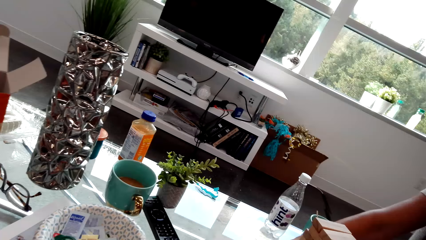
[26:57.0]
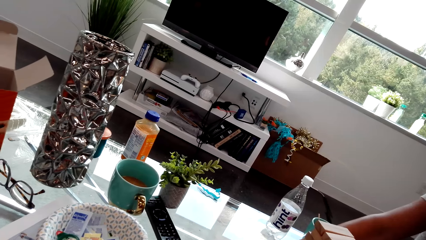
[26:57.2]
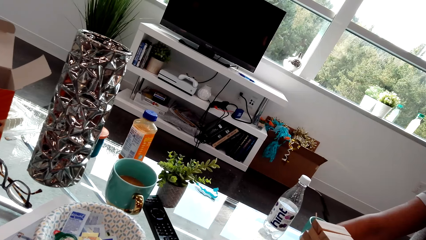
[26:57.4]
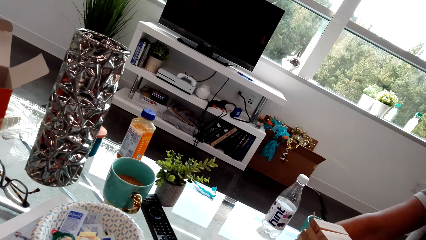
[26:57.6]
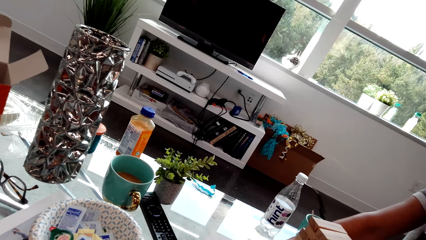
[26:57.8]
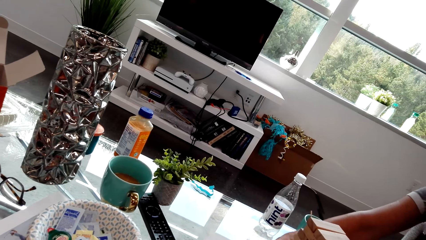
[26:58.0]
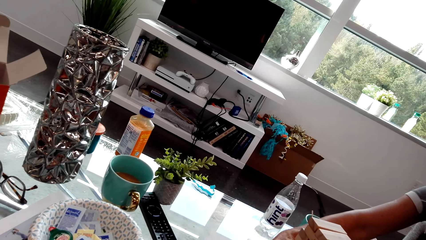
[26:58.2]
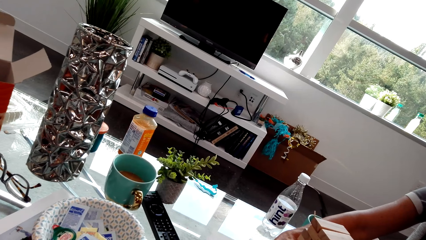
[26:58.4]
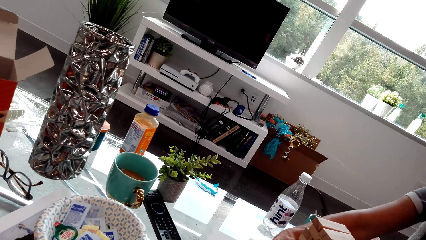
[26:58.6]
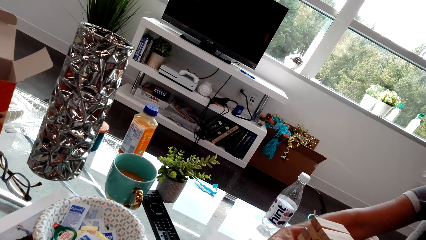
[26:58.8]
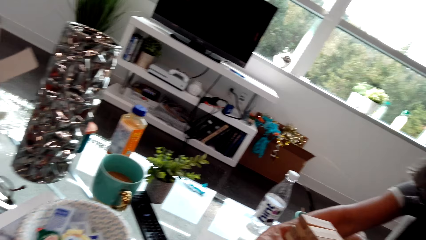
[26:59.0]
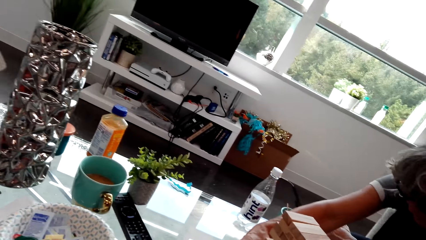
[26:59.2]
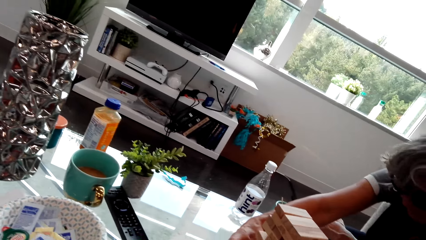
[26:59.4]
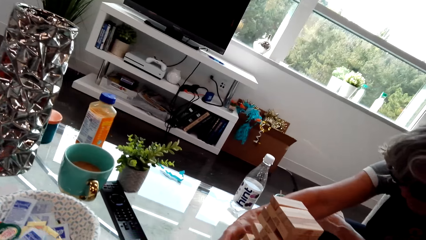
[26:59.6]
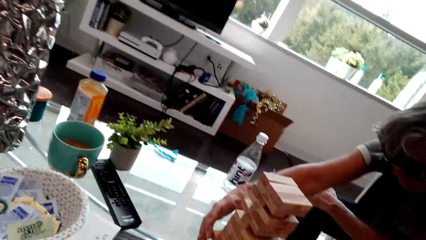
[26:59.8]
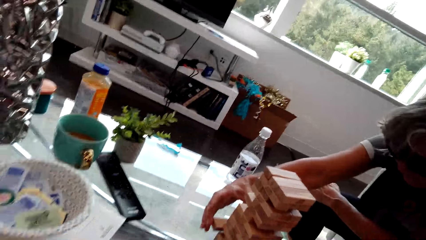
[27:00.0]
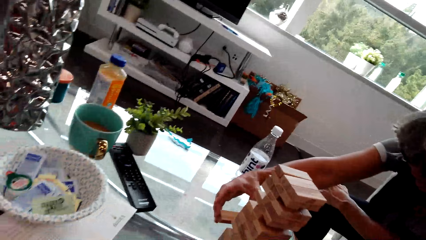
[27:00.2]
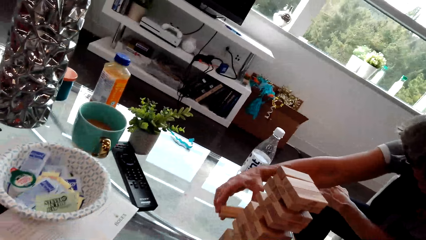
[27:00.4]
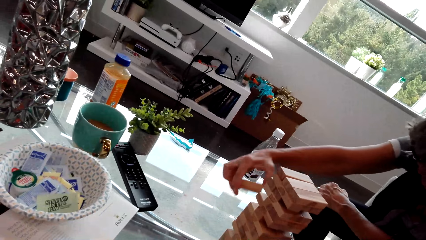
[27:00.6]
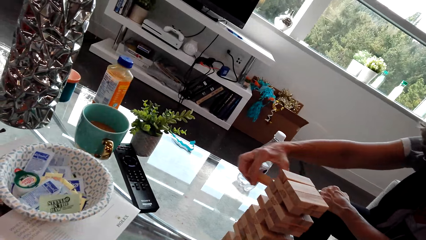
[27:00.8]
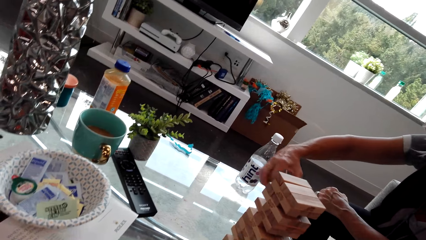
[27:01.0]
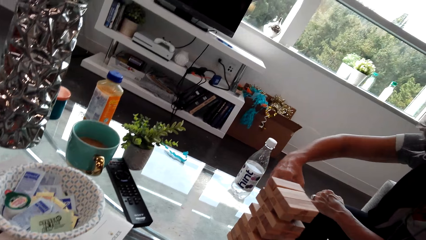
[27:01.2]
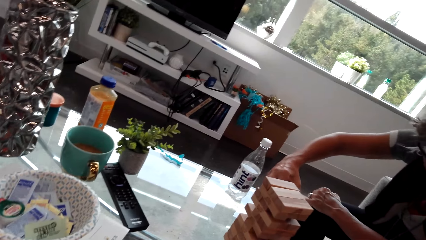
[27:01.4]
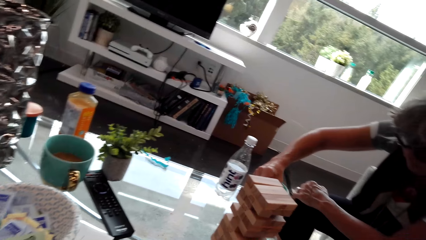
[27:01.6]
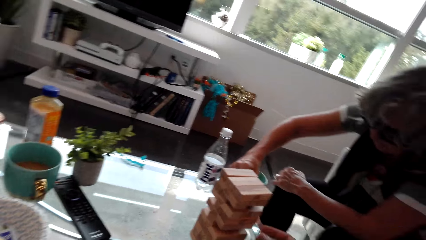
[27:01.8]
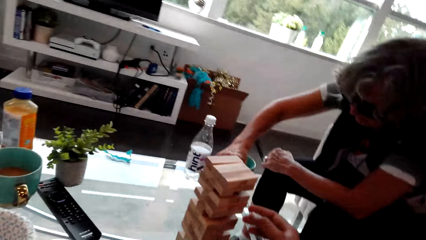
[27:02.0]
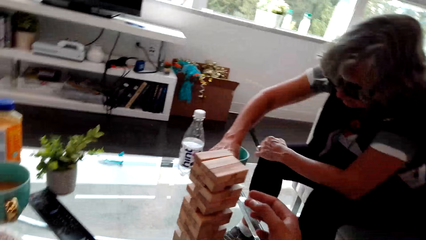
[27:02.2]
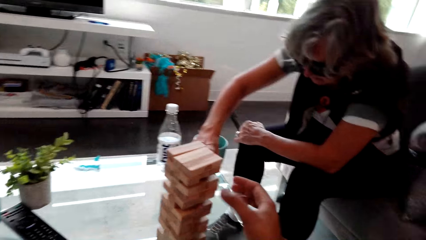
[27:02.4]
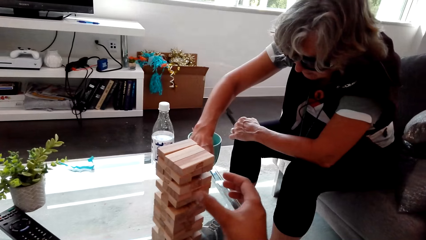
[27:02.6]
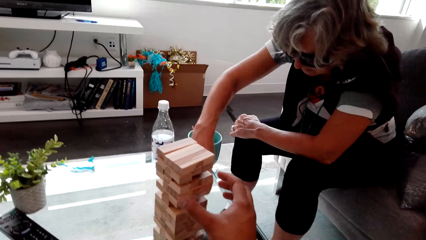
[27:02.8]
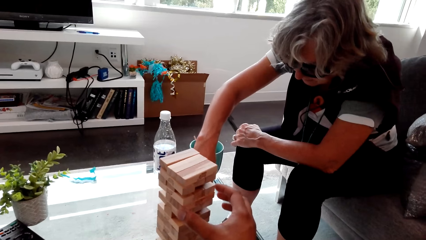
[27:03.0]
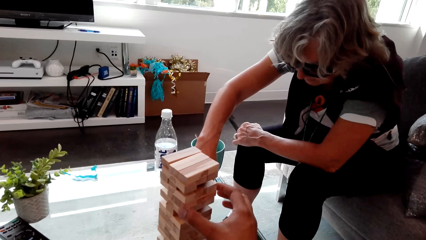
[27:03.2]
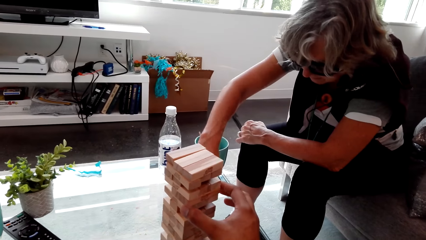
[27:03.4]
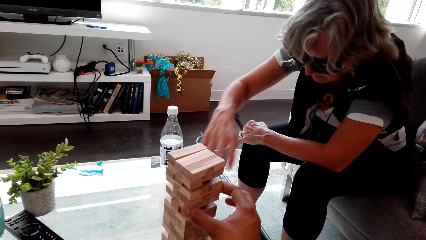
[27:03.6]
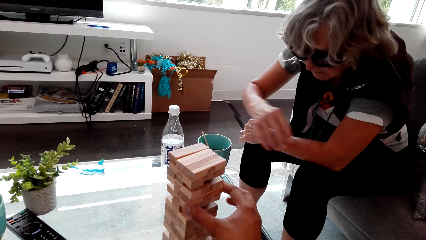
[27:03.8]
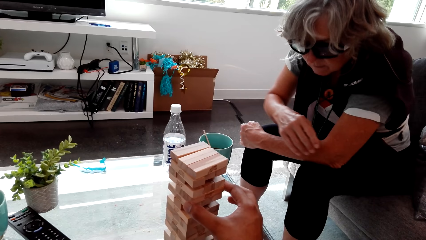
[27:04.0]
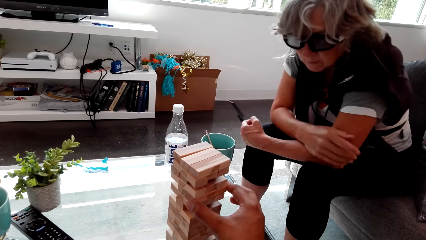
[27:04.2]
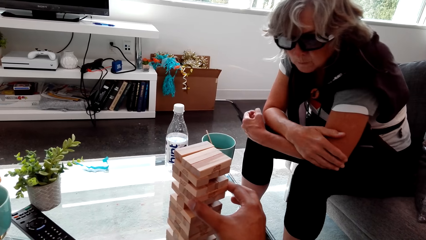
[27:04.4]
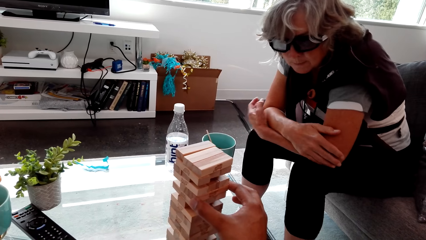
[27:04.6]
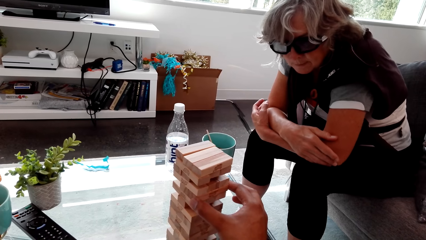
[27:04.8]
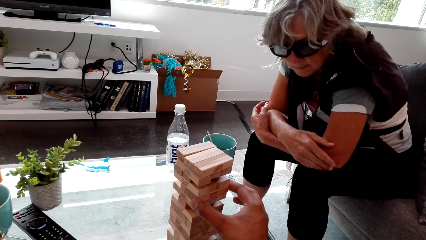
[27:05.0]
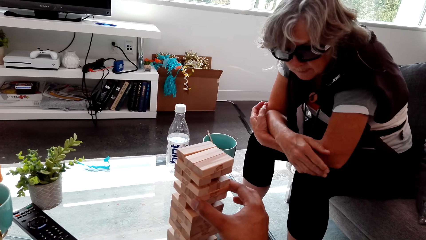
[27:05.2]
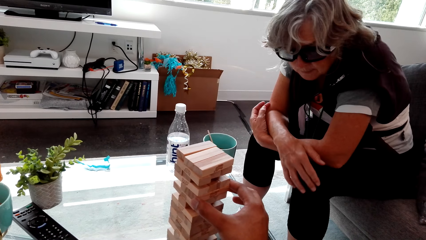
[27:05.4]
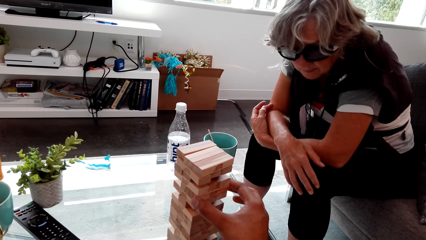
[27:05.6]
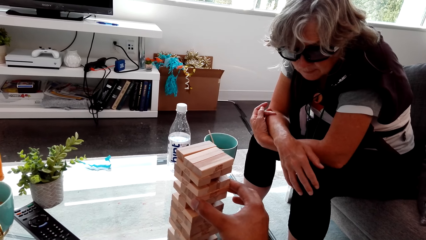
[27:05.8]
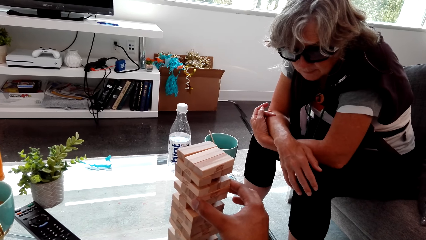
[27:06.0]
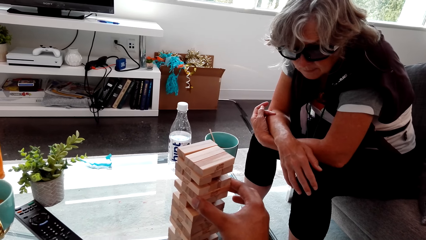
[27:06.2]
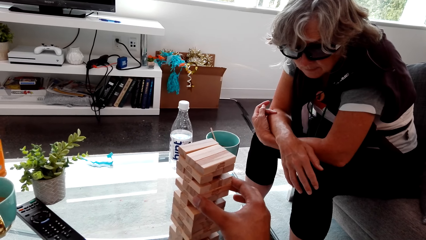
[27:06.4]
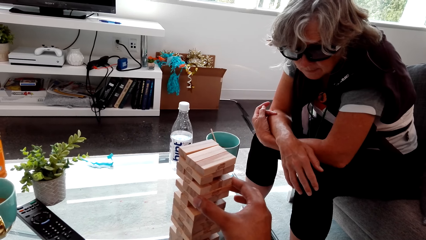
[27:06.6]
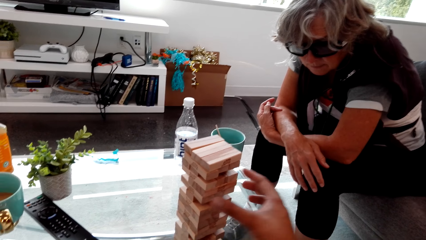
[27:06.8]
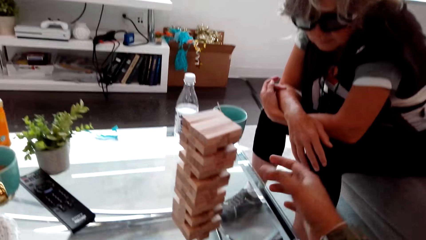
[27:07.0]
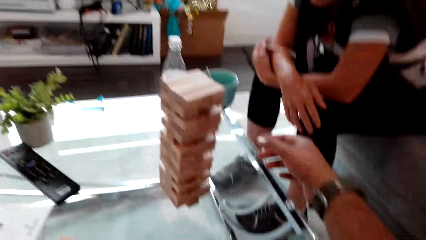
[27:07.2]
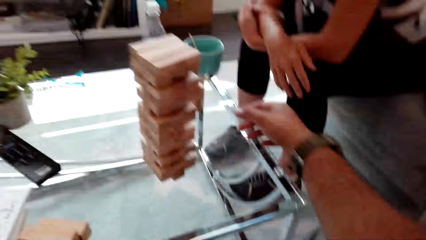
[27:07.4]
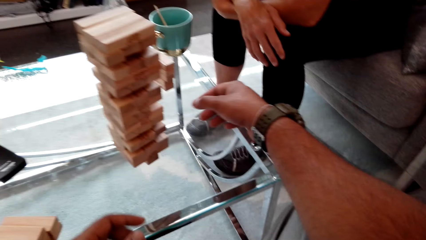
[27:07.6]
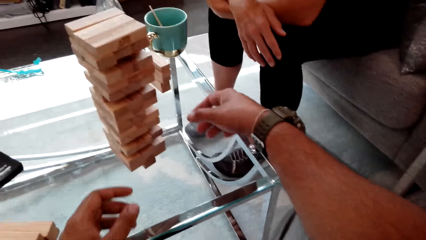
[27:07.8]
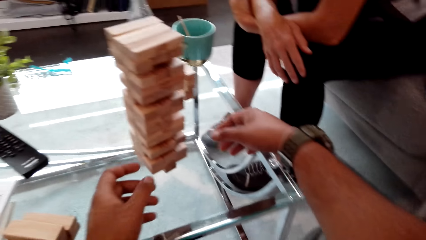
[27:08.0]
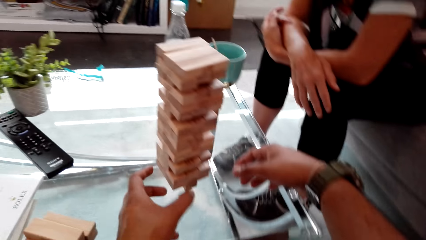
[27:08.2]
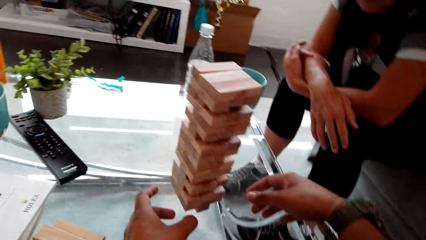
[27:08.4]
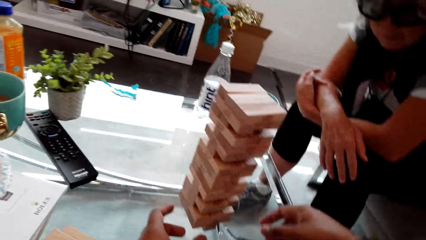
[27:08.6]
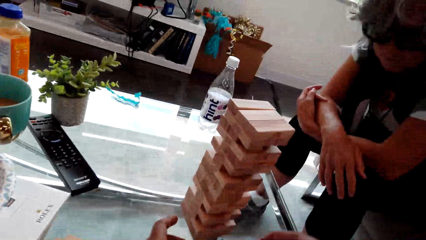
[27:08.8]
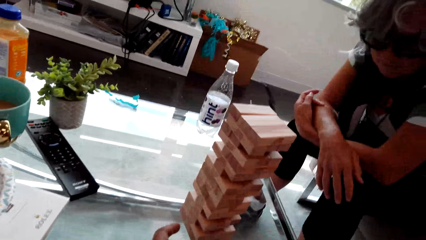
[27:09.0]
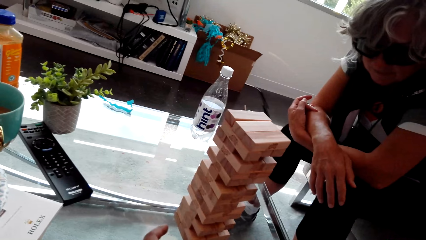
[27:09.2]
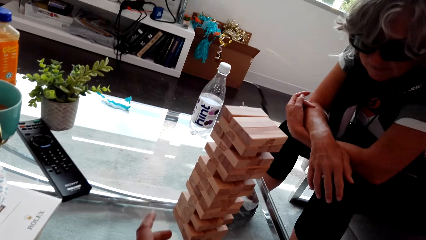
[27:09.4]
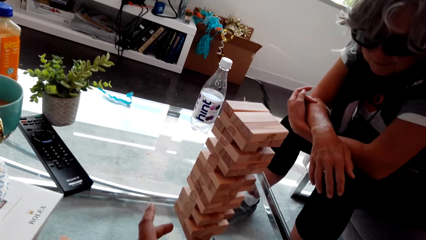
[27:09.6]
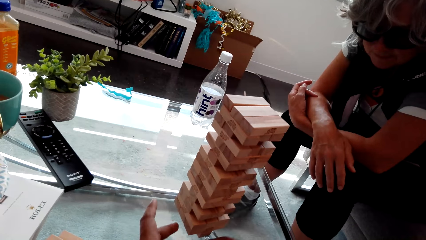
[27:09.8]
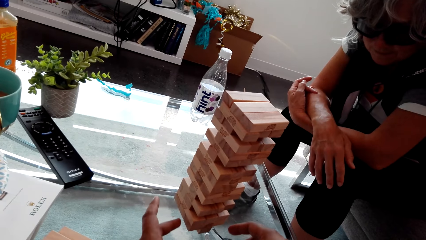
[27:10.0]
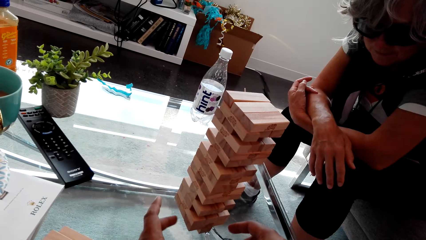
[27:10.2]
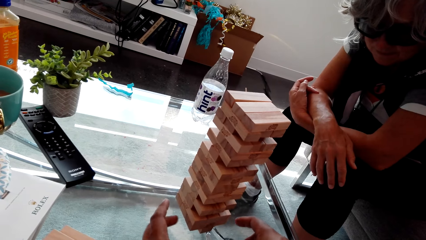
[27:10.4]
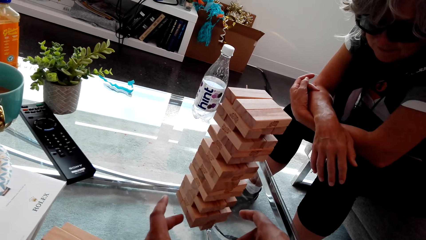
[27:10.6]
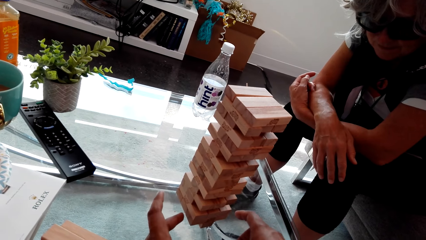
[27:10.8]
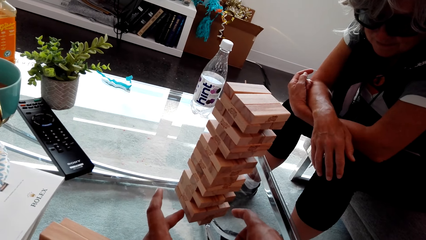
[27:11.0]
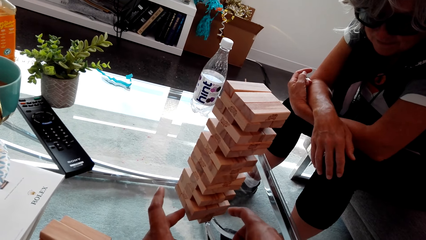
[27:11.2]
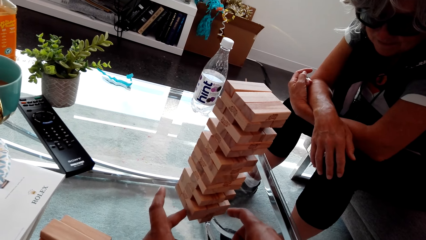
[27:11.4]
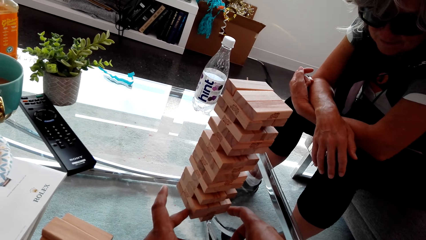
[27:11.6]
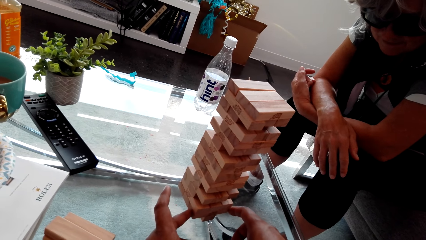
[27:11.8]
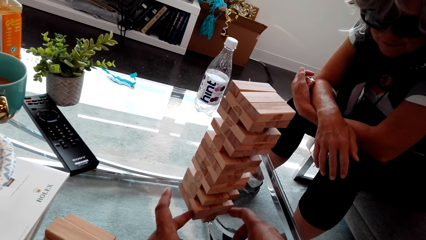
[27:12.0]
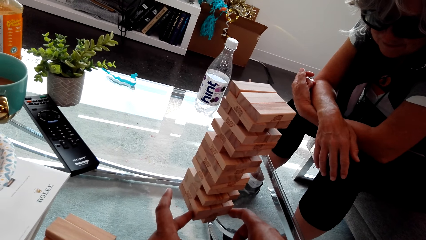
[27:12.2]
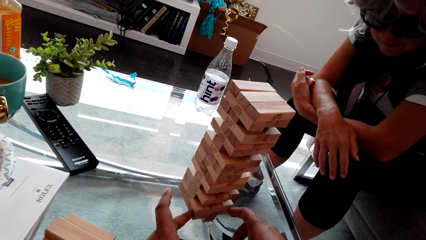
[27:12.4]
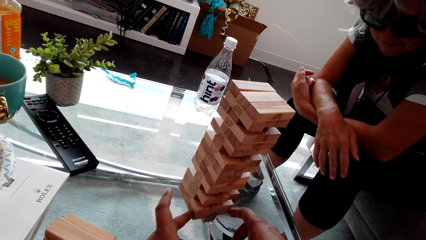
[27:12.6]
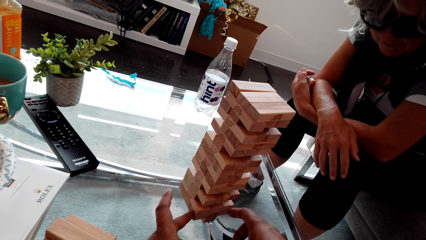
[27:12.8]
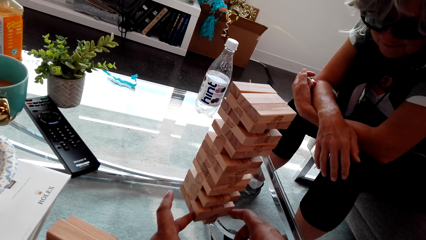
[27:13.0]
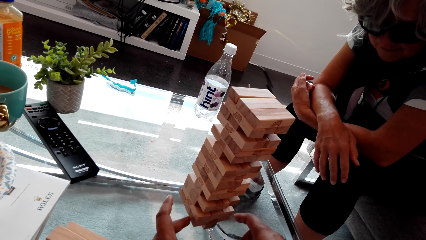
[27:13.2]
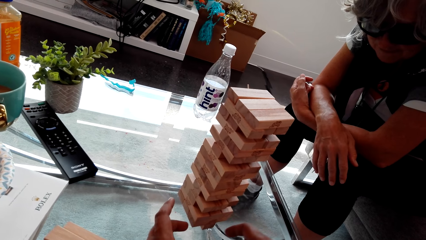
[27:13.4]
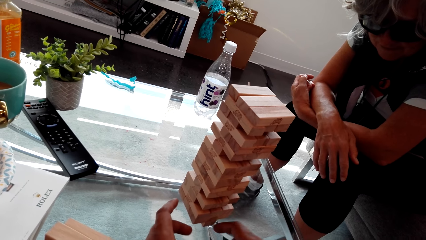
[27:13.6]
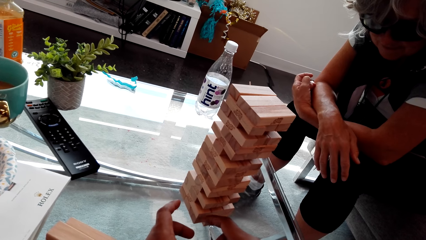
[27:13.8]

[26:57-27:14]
The camera wearer looks around. A lady plays the trembling tower game. The camera wearer plays the trembling tower game. The lady places the trembling tower huddle on the table. The camera wearer plays the trembling tower game again. The lady folds hands. The camera wearer plays the trembling tower game and talks. They play the trembling tower game and talk. The lady looks around. The camera wearer looks at the game.
